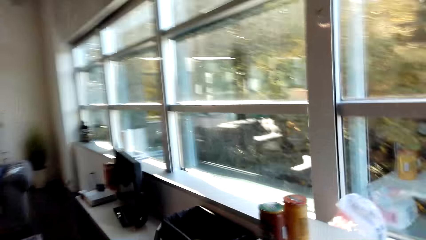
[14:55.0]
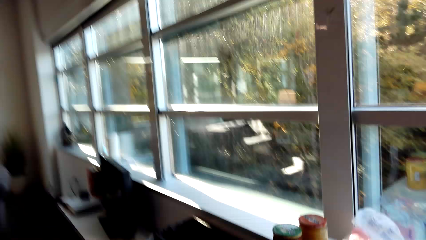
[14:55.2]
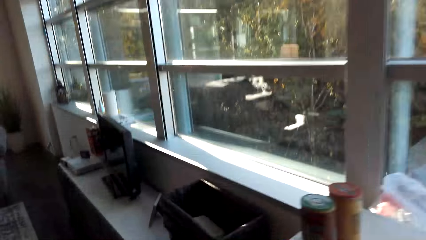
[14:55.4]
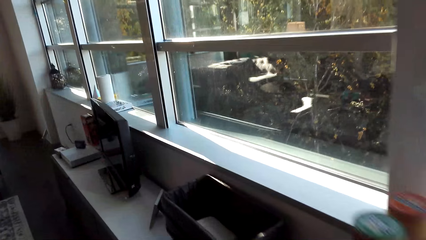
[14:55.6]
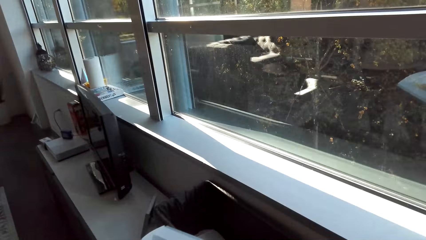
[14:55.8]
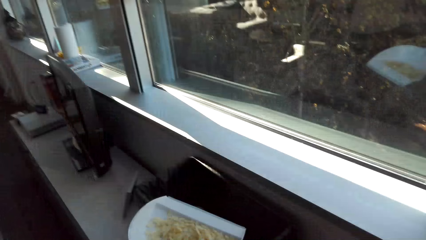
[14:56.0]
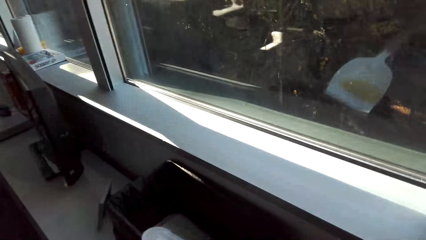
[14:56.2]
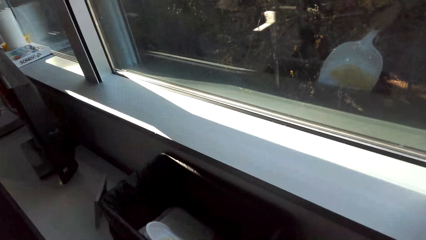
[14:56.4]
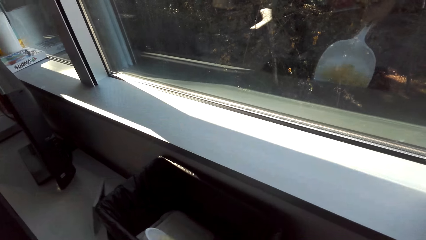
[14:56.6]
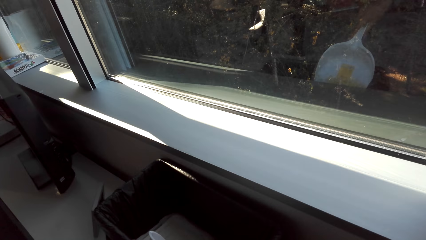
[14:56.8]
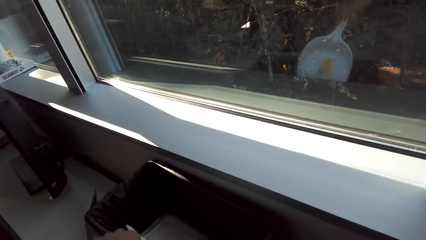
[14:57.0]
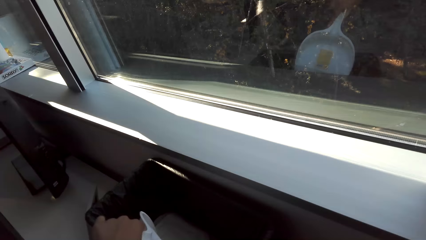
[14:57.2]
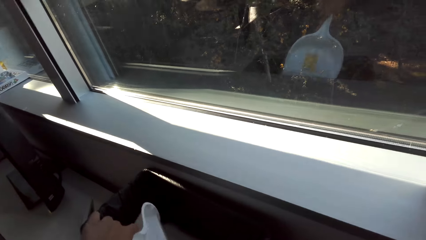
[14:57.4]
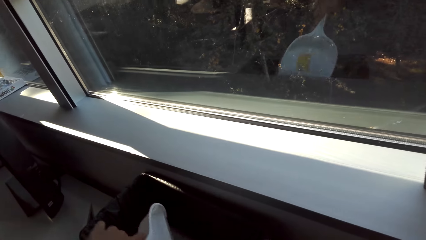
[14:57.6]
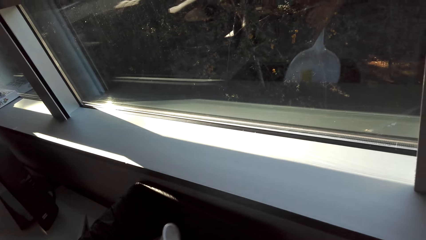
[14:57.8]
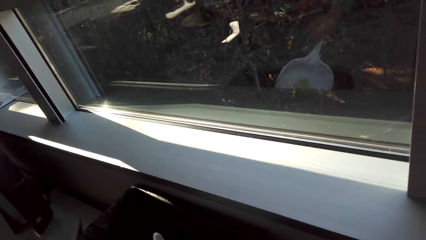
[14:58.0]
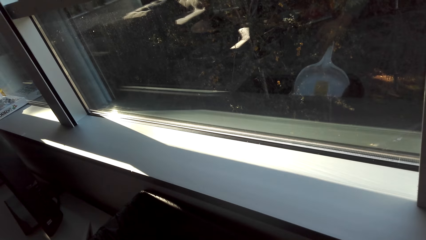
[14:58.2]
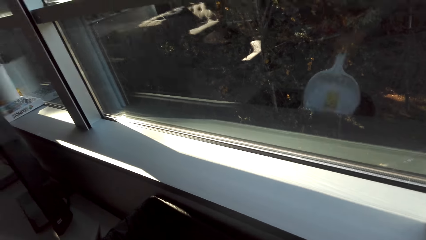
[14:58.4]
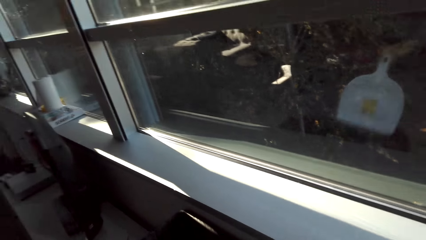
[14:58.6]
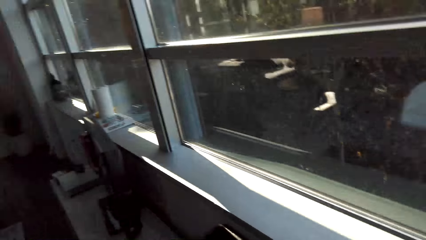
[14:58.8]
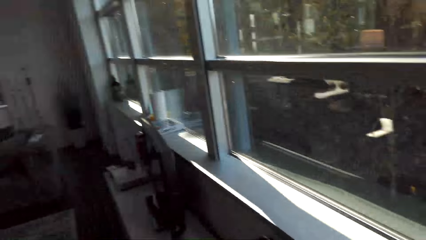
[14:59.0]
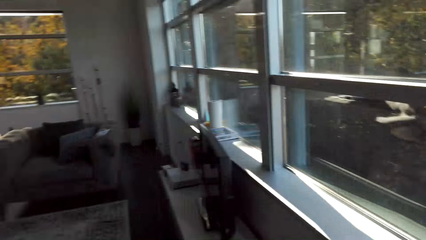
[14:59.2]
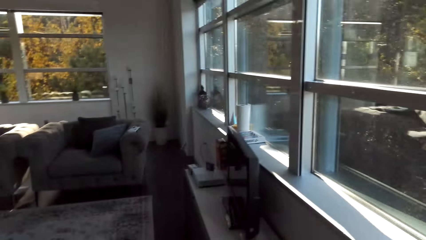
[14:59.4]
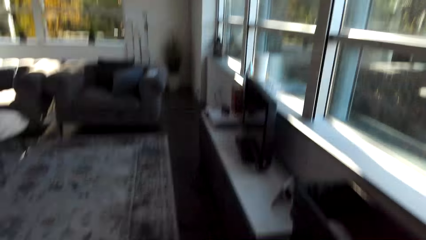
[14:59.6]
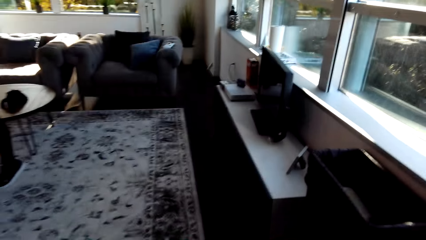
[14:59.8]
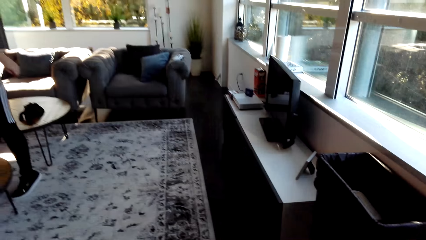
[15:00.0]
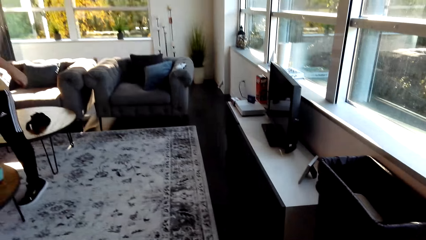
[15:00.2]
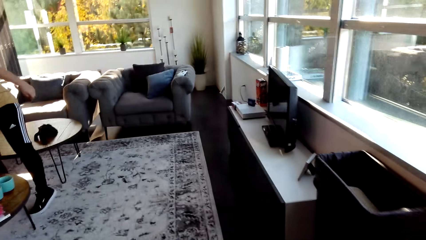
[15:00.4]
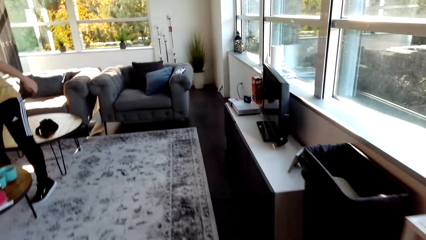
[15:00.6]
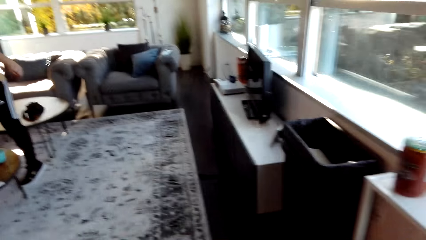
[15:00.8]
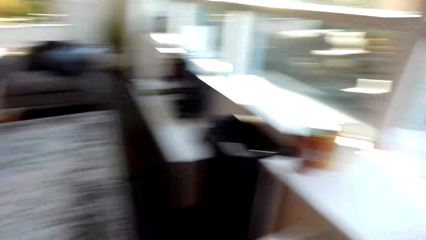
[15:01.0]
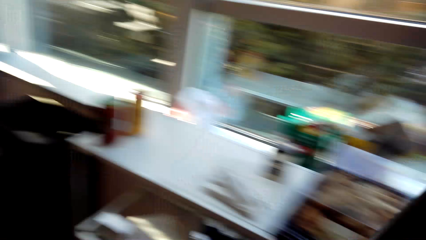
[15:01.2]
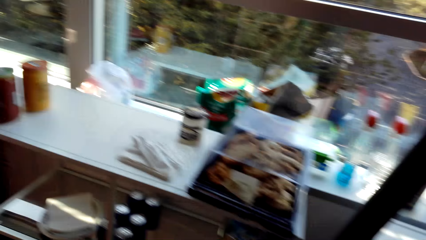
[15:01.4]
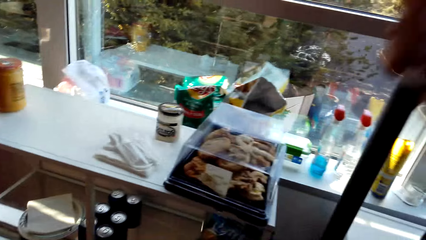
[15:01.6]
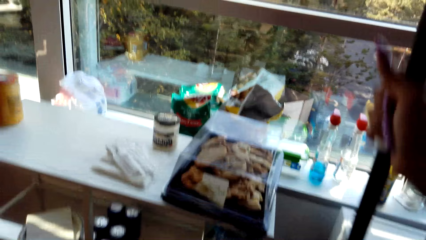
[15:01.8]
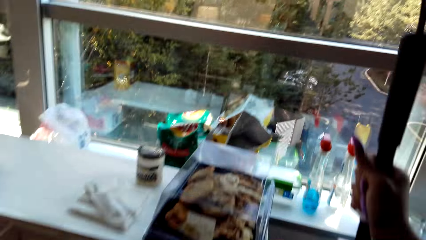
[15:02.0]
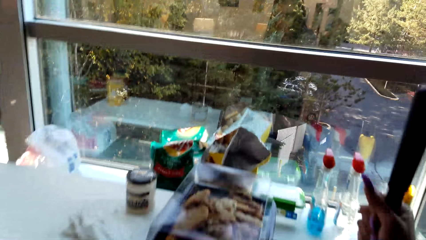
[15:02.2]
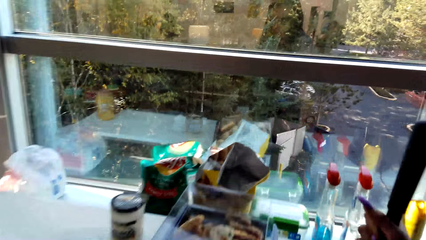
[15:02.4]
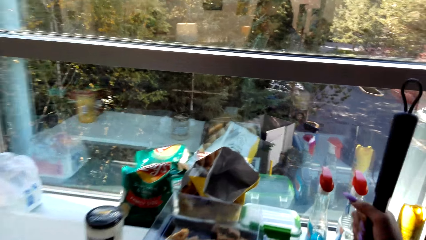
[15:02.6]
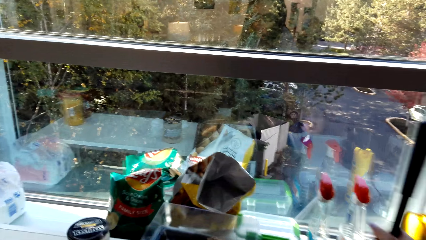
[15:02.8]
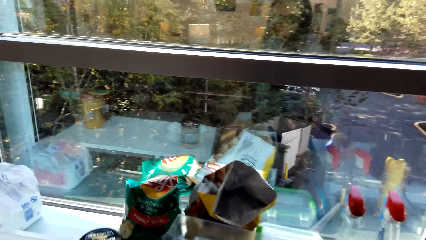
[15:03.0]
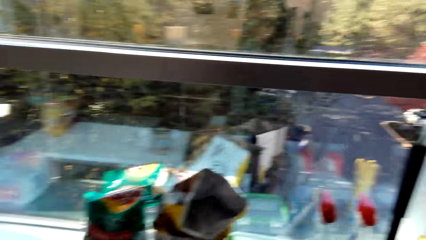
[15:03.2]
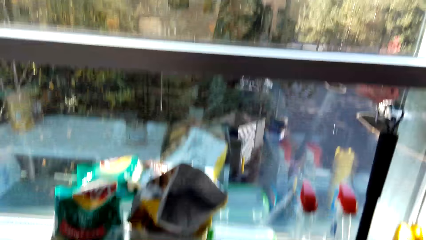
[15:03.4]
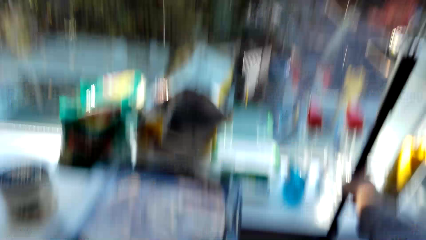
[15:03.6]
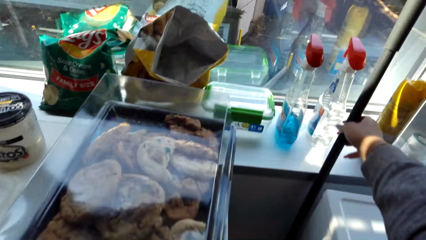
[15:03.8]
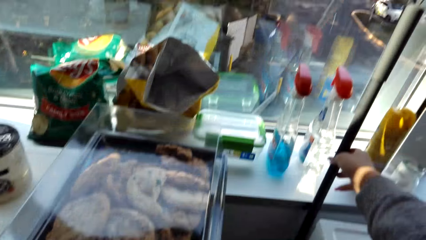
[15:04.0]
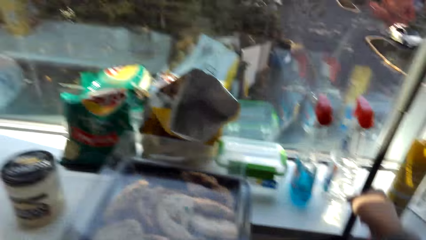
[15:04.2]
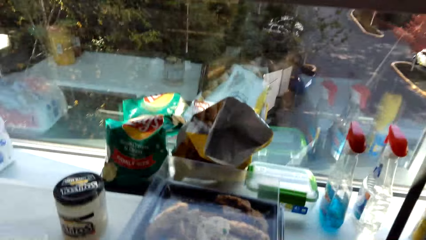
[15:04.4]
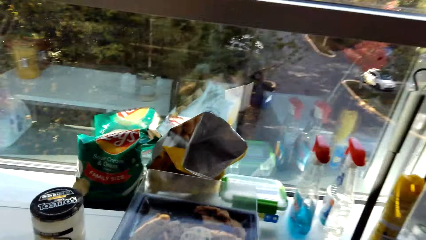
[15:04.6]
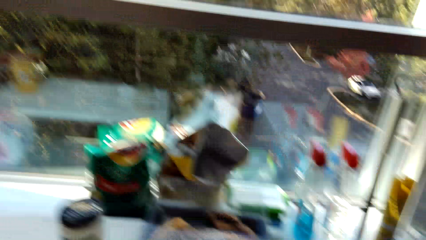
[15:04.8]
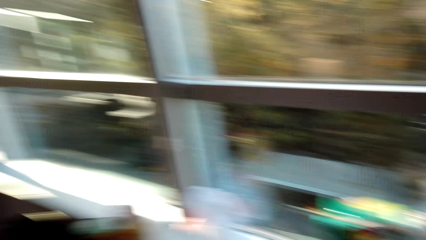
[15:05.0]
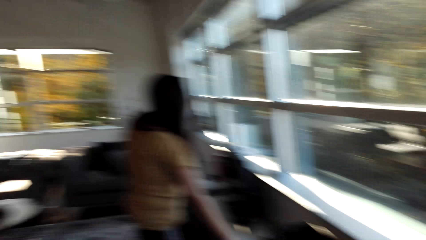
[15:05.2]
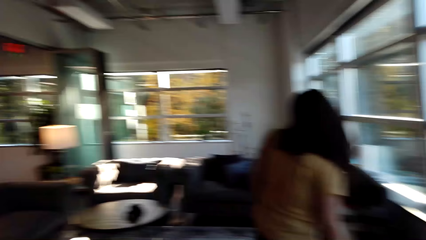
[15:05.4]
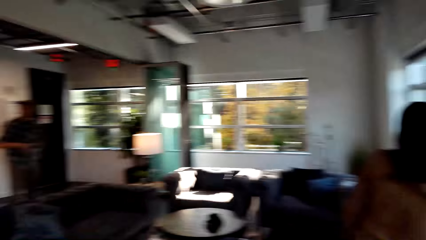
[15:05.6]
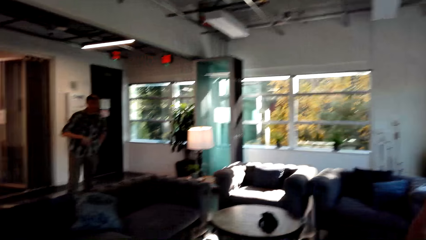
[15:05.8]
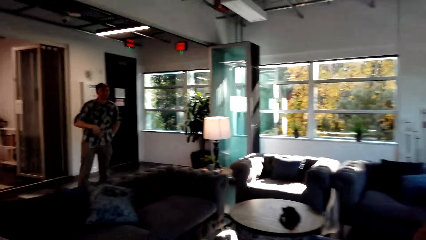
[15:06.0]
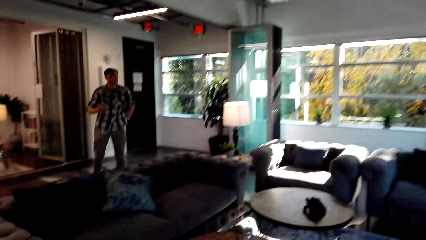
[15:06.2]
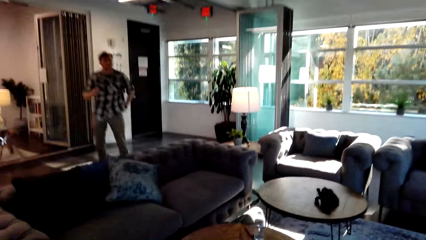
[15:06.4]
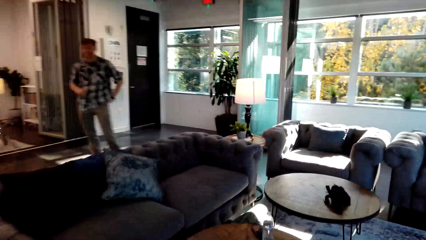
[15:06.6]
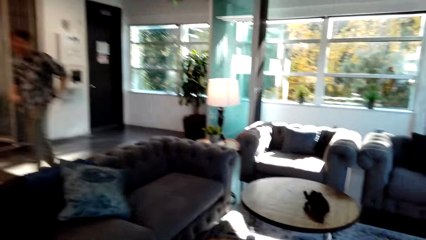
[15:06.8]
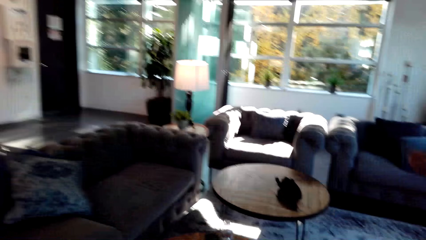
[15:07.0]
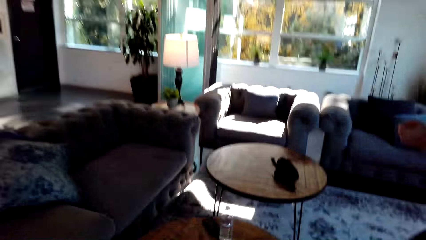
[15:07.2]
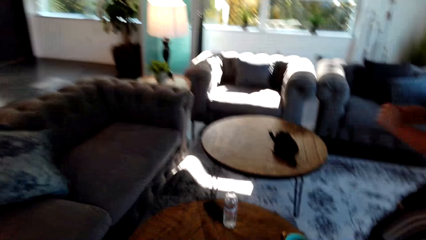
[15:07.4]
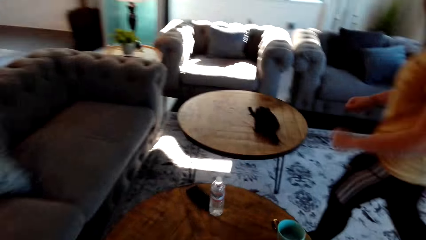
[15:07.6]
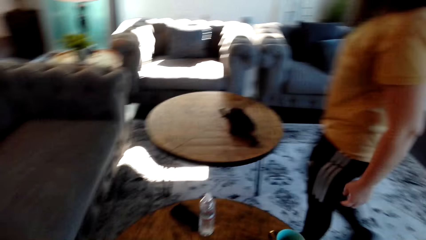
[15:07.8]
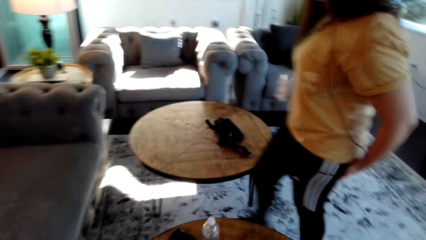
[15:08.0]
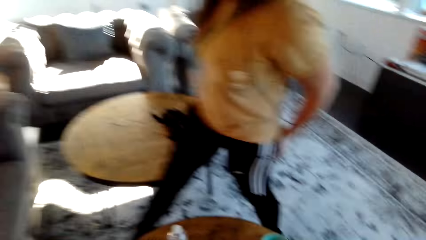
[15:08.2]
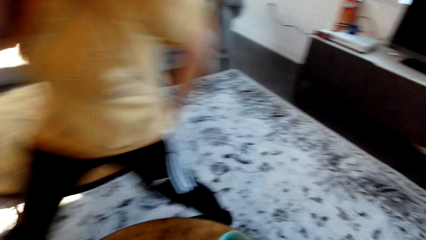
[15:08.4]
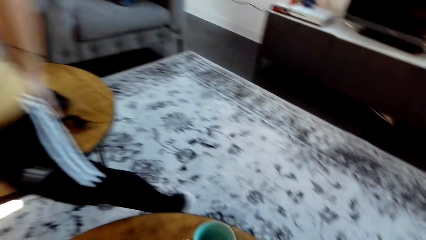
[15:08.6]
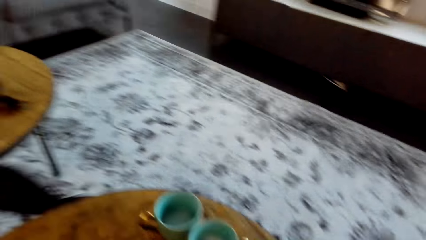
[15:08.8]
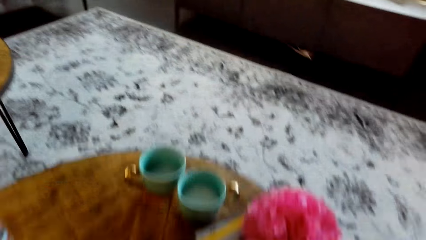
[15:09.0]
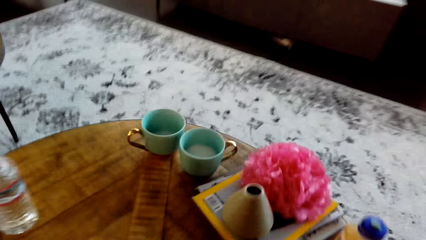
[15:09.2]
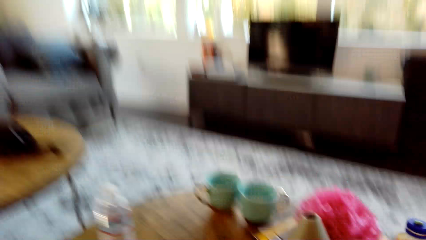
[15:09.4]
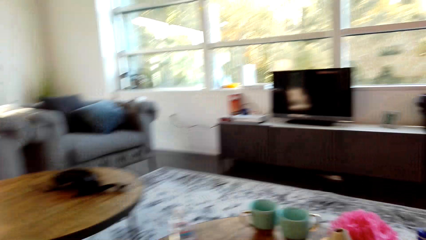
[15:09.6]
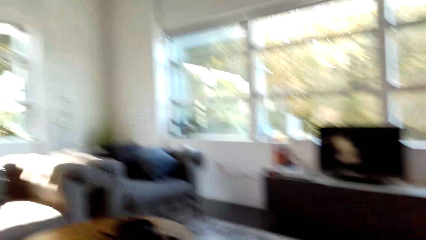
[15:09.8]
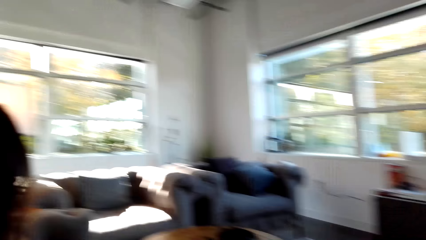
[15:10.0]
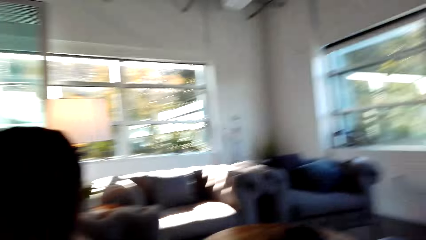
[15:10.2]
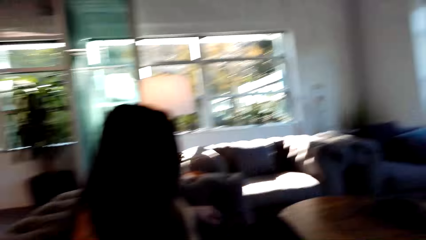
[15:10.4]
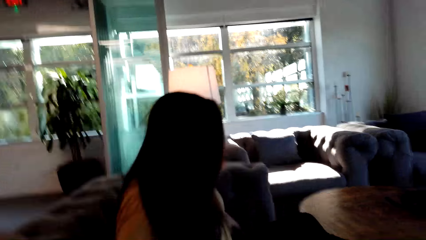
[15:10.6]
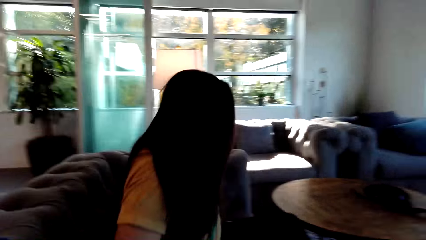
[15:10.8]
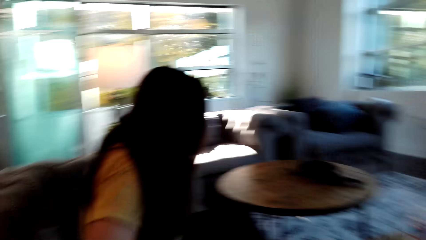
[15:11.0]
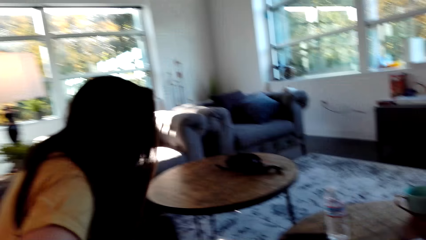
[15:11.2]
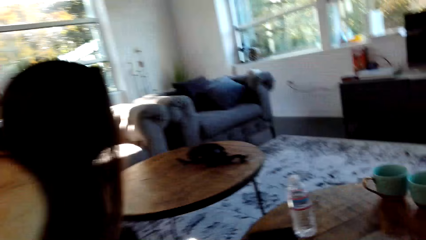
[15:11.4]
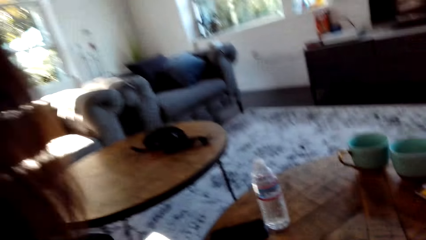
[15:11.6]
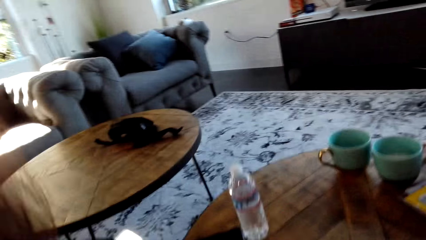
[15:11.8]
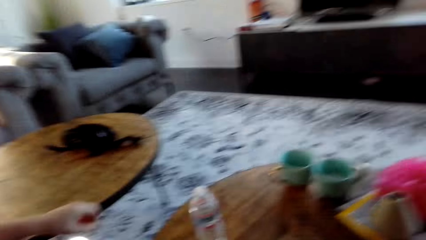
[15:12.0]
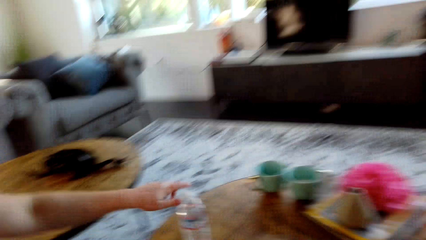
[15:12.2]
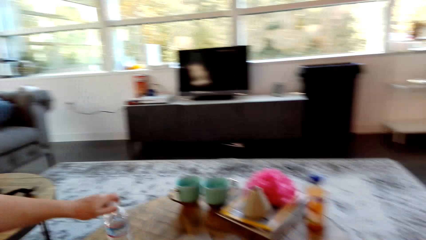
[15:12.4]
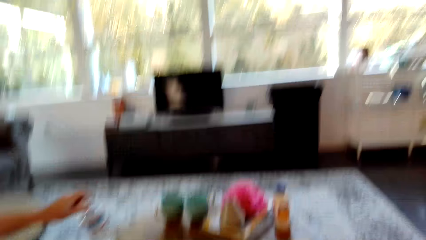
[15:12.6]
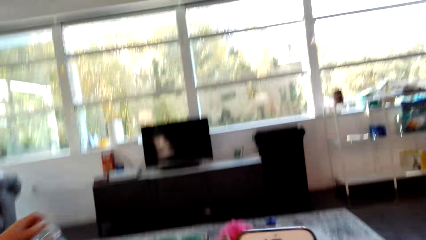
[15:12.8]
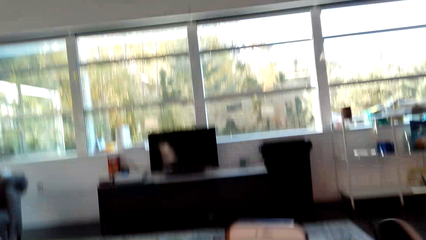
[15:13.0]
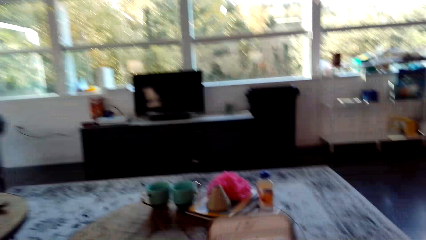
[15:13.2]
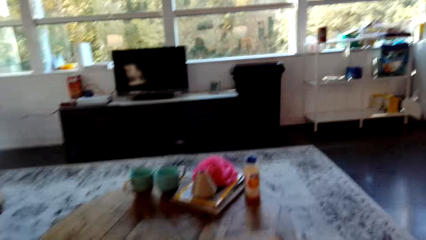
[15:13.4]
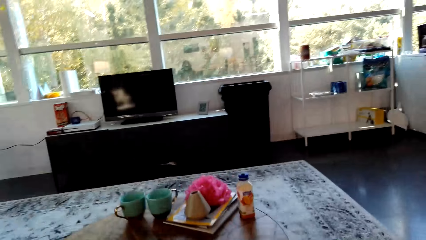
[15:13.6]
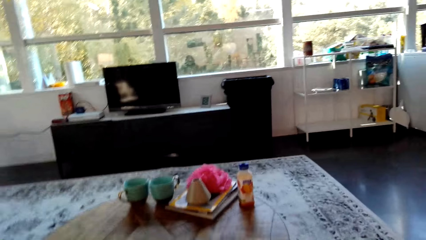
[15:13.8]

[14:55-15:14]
The camera wearer walks towards a dustbin. They dump the chips in the dustbin. They put the broom next to a wall. A man converses with the camera wearer and a woman. The camera wearer walks towards a sofa. The woman walks towards the sofa. The camera wearer sits down next to the woman on the sofa. They converse with the woman. The woman sits on the couch and picks up the water bottle on the table. The camera wearer operates a phone.
